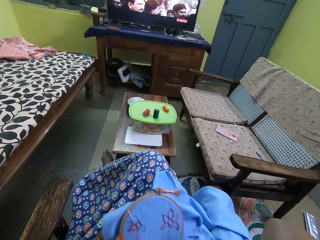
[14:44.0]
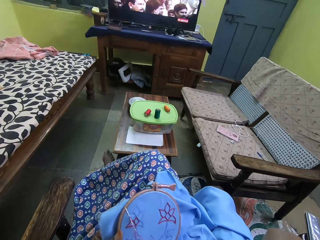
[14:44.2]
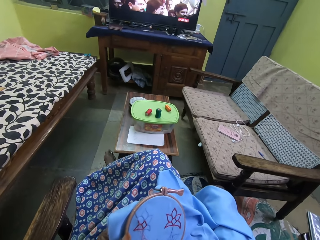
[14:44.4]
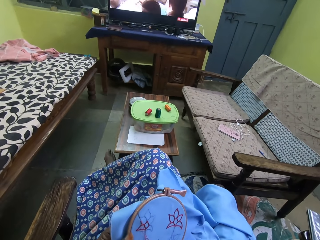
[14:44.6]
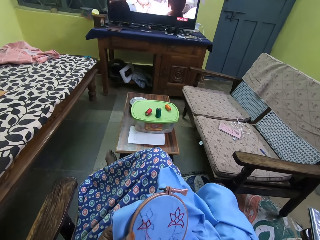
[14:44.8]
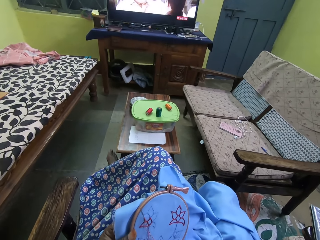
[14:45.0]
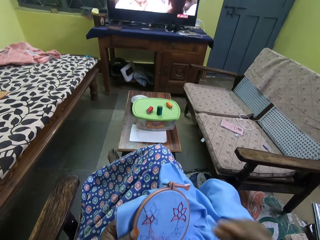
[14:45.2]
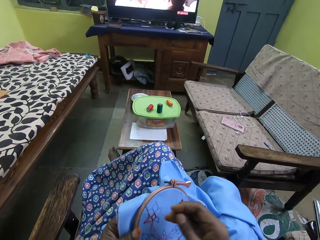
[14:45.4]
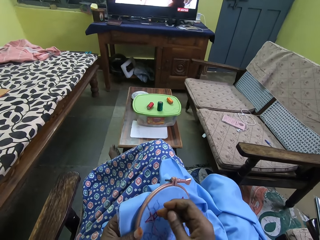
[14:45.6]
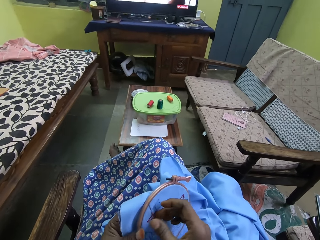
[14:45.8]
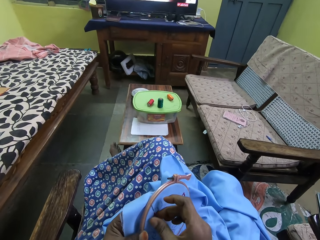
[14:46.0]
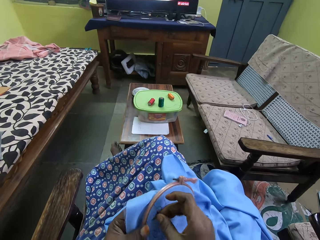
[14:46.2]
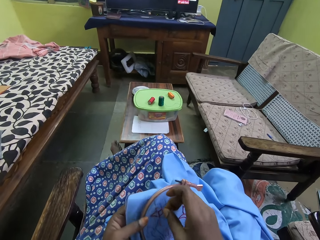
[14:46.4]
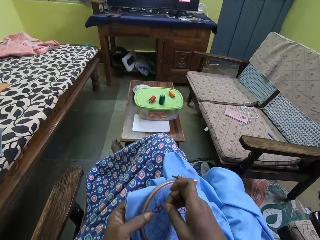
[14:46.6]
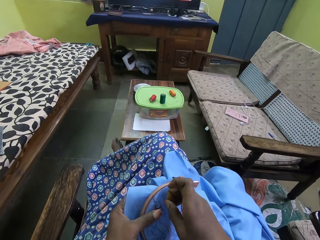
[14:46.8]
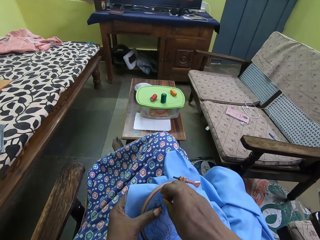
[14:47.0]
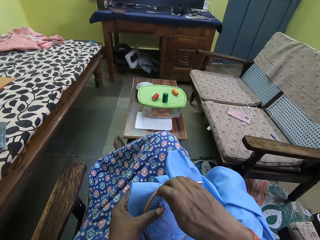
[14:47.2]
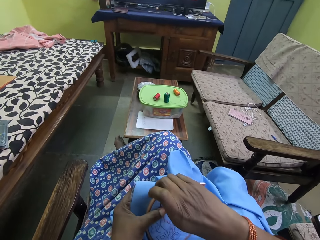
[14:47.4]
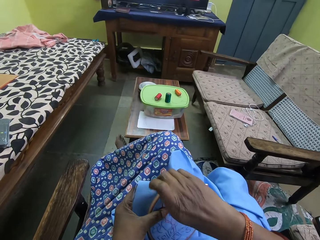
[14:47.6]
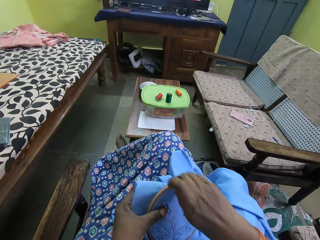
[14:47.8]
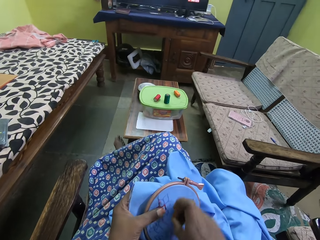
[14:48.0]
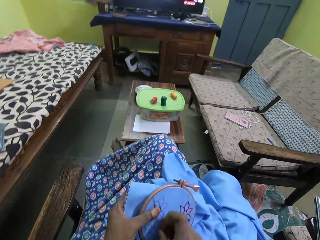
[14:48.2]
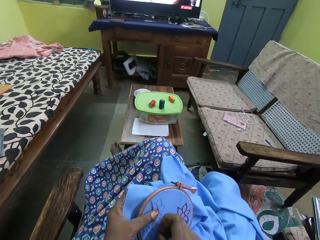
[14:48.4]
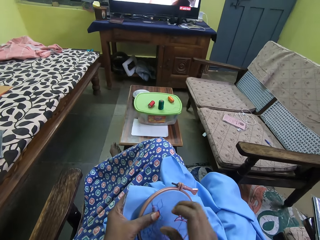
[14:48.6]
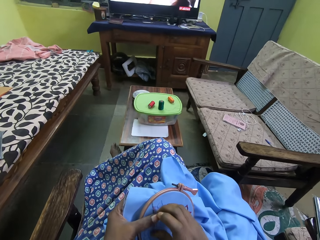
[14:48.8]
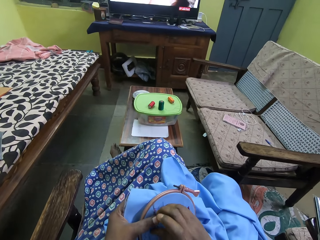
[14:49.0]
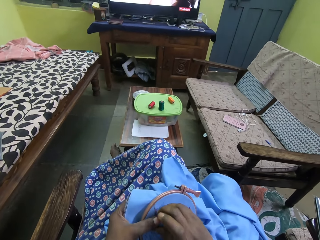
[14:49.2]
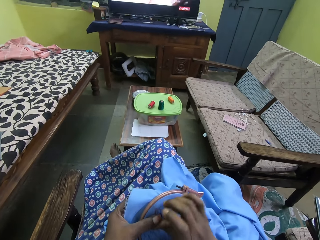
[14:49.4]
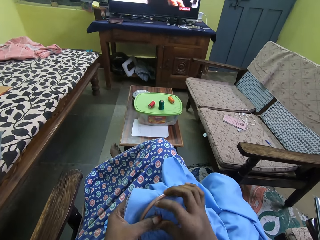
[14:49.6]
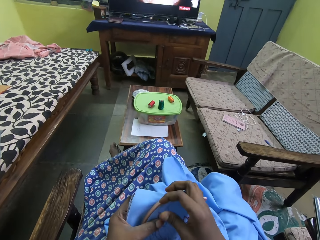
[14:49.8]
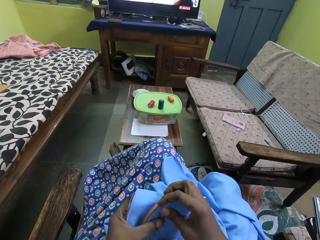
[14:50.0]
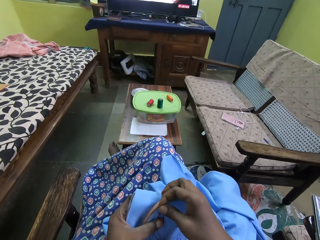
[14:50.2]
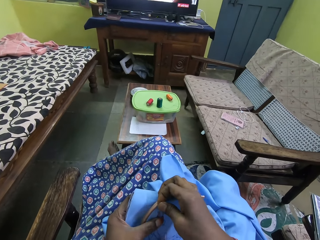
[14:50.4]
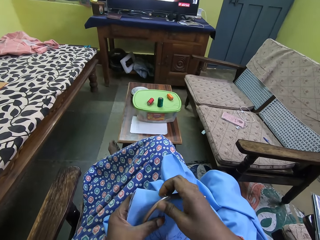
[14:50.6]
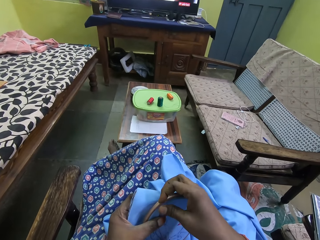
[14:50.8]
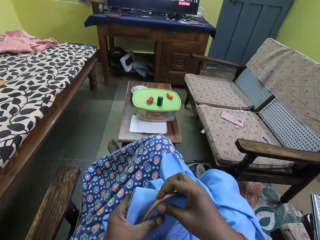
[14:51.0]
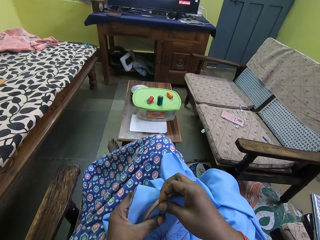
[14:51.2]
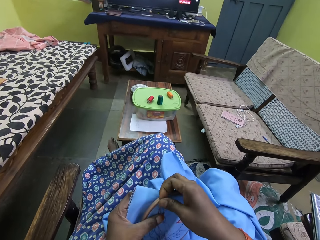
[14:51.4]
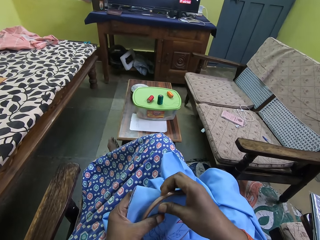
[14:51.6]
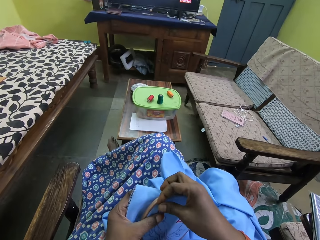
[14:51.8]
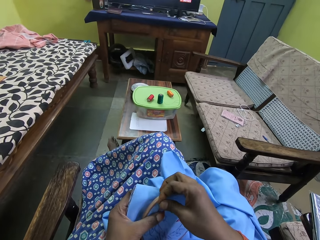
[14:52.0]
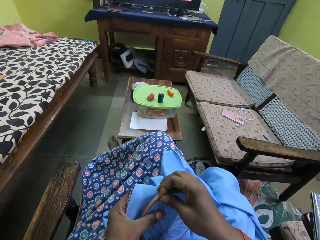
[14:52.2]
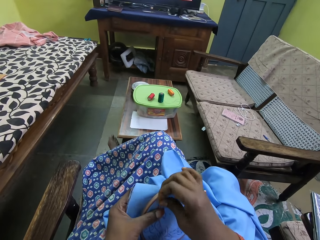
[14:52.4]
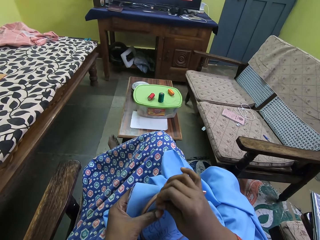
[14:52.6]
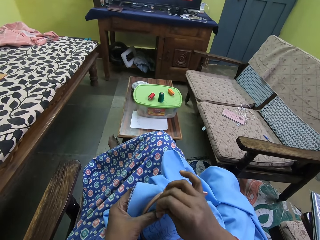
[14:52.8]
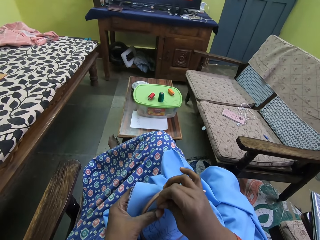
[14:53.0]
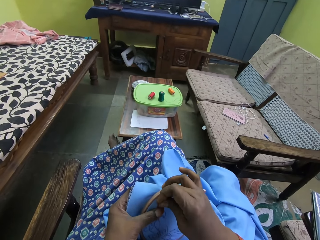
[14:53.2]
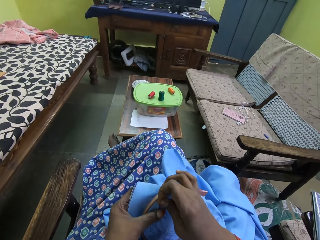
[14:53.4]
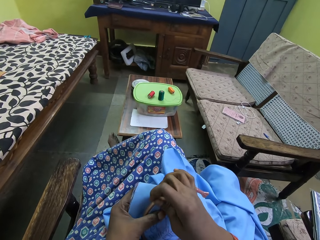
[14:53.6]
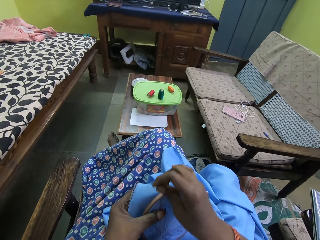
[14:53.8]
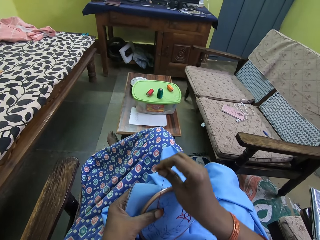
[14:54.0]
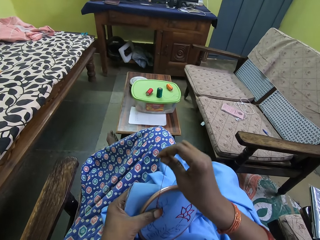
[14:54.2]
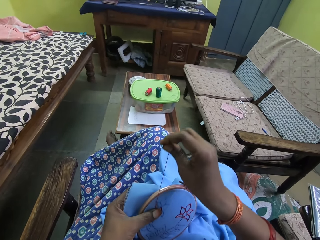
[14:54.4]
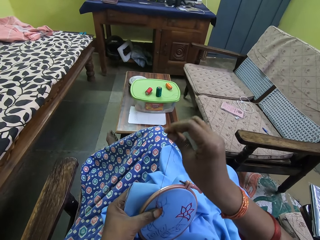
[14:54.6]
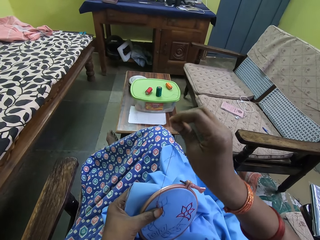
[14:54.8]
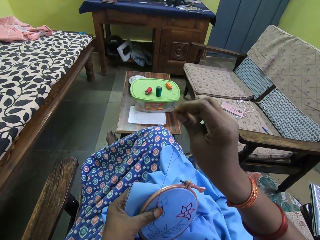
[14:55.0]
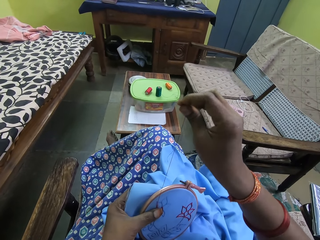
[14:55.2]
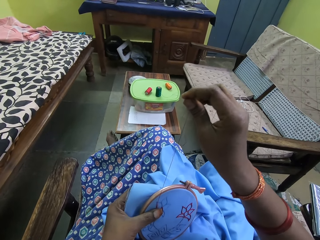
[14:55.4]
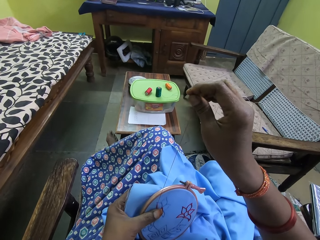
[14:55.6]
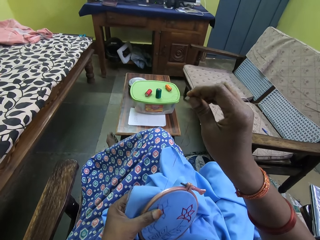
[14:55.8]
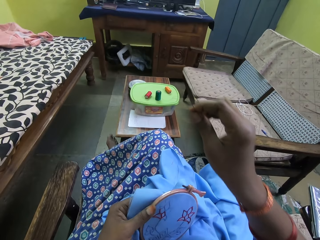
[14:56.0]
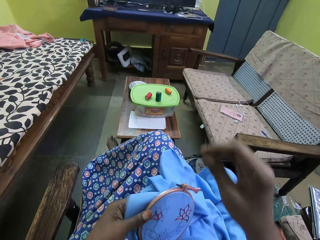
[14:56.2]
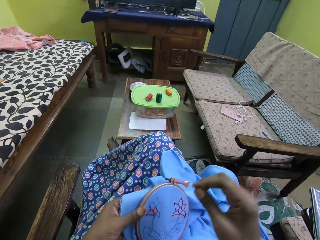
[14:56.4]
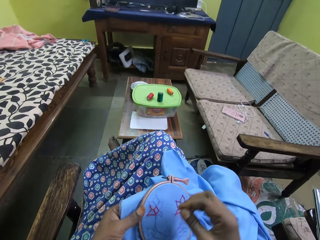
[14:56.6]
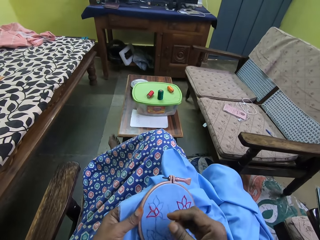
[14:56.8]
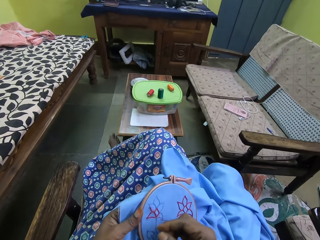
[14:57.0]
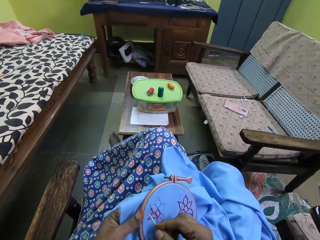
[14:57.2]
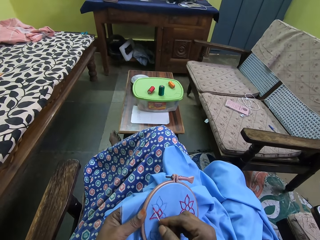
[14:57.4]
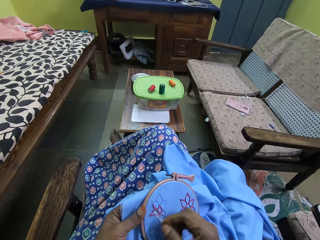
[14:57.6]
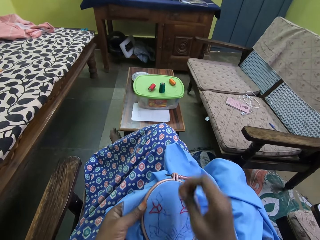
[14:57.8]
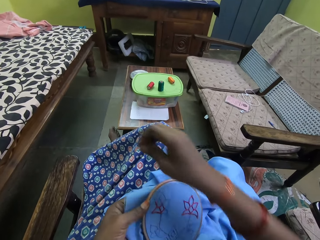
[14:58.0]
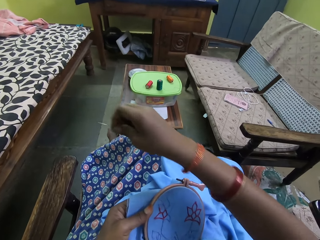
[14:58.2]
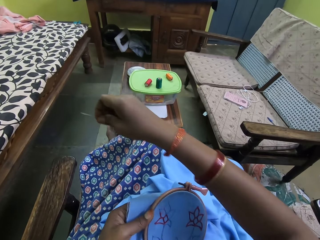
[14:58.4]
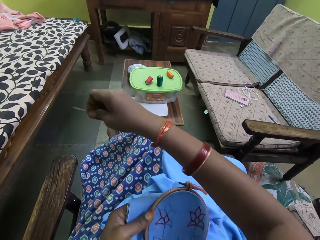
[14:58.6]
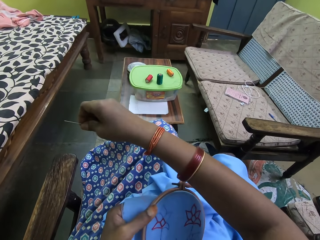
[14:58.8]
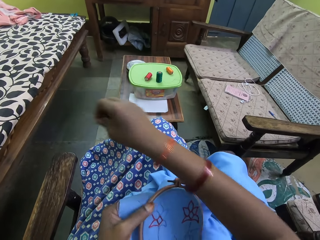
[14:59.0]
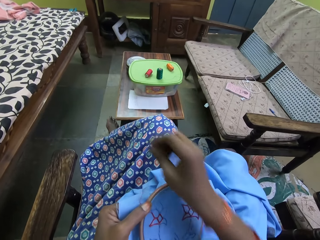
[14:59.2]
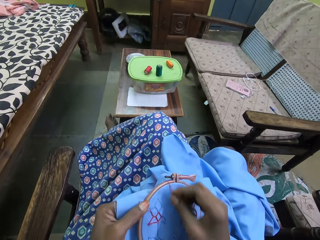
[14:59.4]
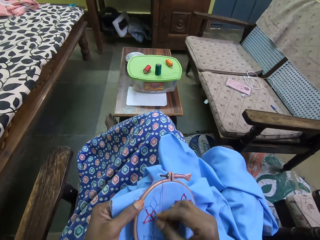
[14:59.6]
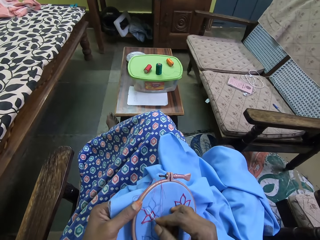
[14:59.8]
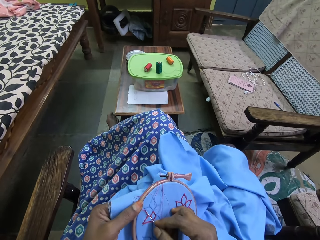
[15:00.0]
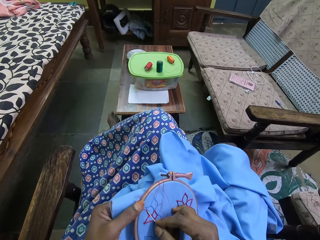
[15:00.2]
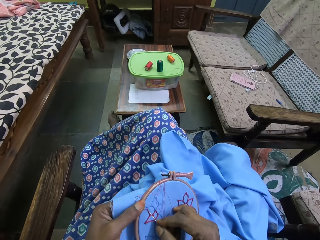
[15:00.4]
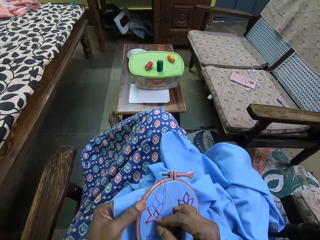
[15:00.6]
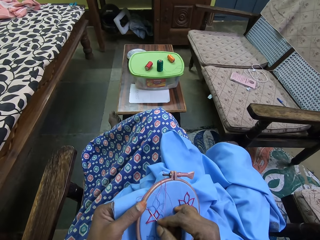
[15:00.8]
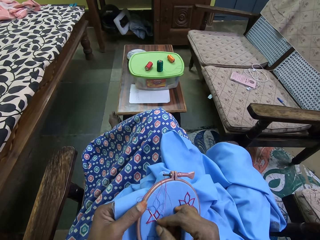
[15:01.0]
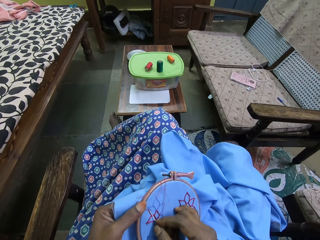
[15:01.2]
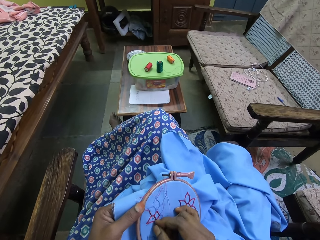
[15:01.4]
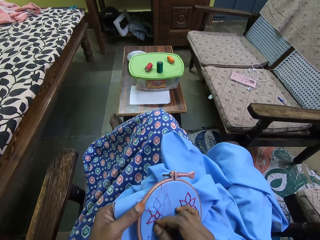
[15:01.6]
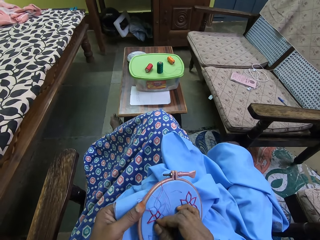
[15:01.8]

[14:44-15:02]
The camera wearer adjusts the thread. They pull the thread. They stretch their hand.

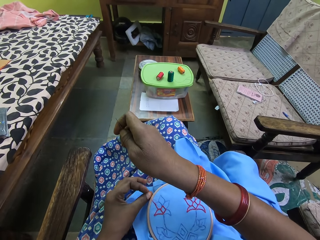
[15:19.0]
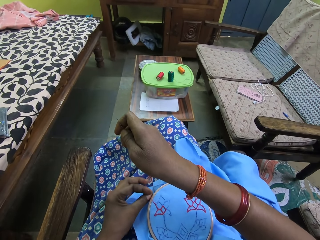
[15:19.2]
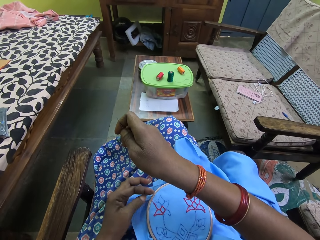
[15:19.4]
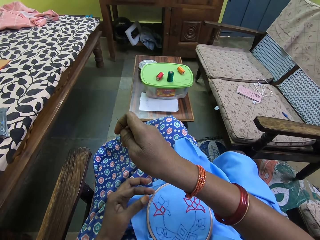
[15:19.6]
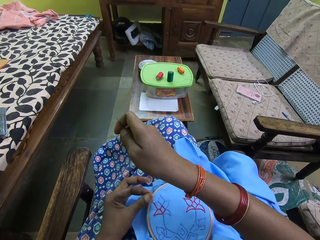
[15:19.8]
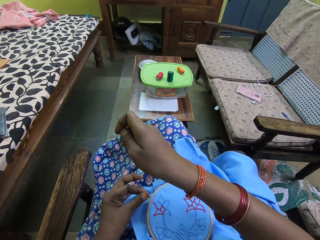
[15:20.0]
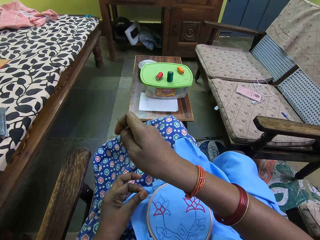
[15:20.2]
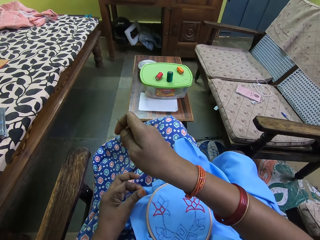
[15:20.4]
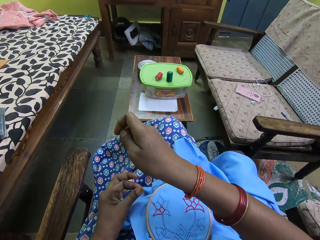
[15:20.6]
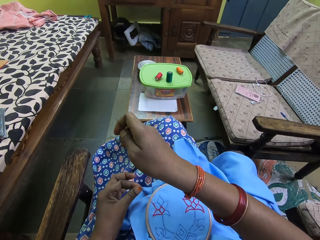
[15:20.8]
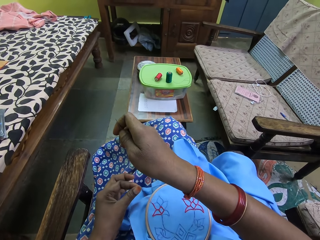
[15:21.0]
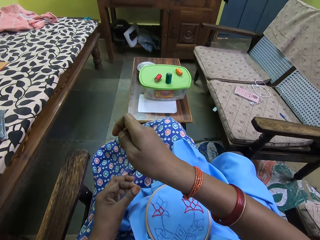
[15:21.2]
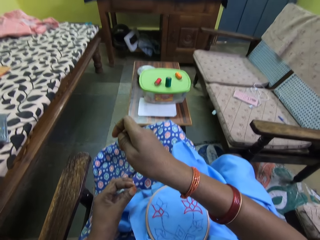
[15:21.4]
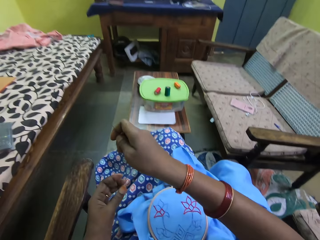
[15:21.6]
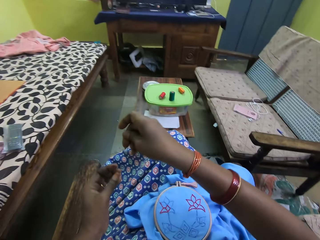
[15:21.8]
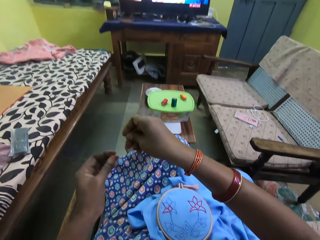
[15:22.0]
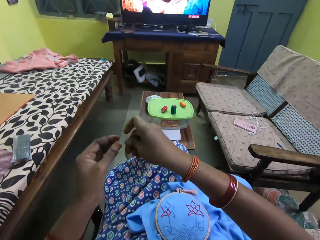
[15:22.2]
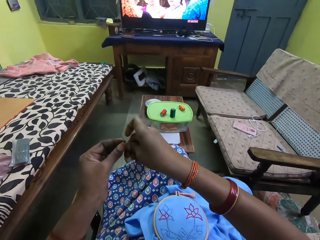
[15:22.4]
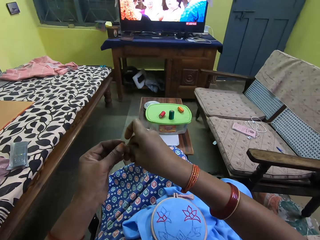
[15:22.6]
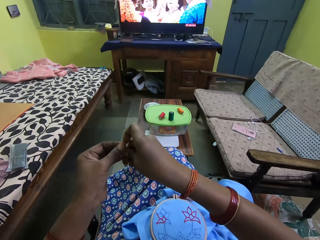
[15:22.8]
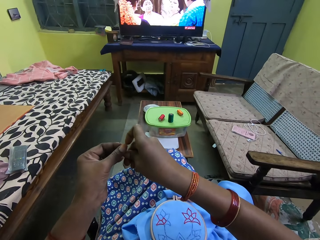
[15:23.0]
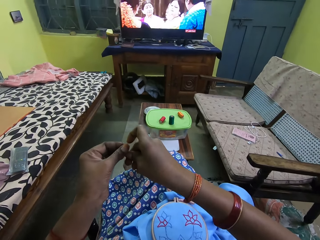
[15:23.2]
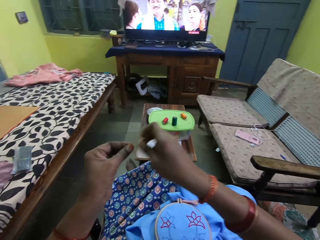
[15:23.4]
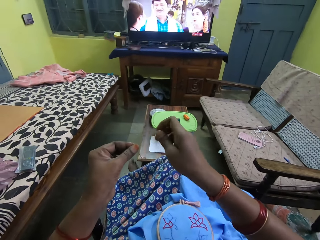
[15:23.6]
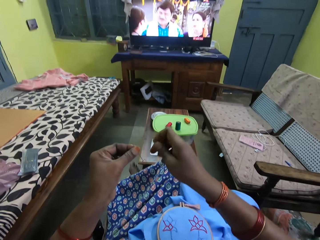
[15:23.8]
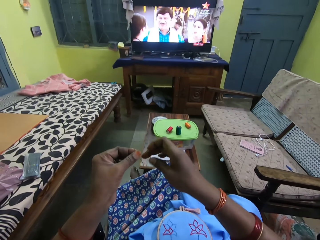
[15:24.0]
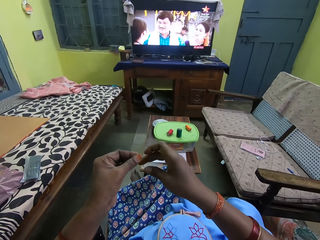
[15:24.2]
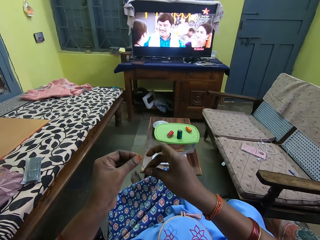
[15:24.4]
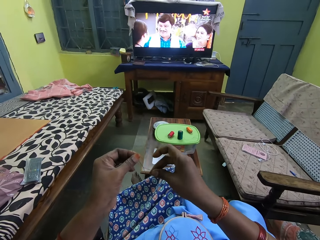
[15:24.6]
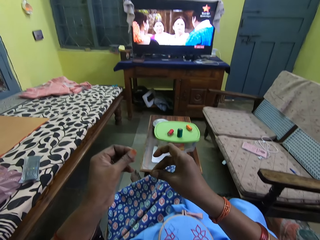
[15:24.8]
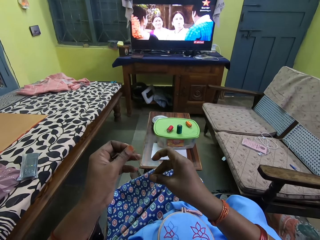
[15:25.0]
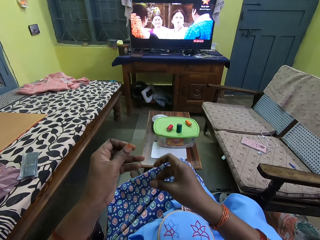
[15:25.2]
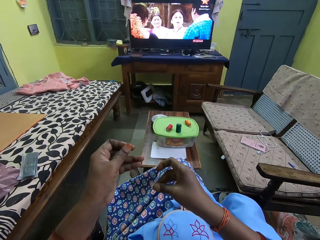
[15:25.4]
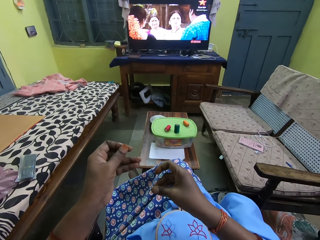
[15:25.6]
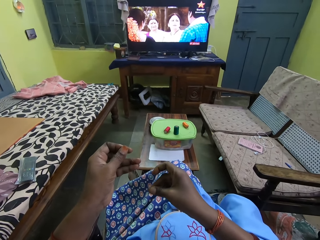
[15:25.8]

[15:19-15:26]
The camera wearer adjusts the thread. She passes the needle and thread from her right hand to her left hand. She adjusts the needle's thread with her right hand.
